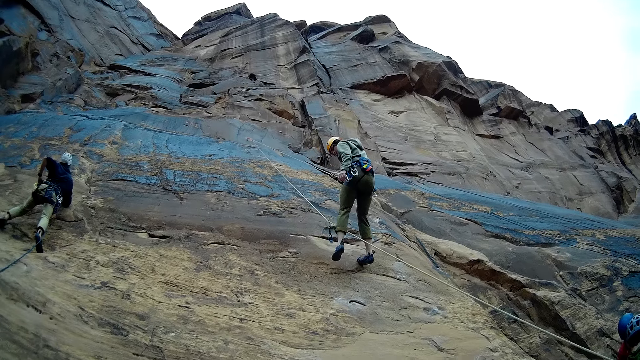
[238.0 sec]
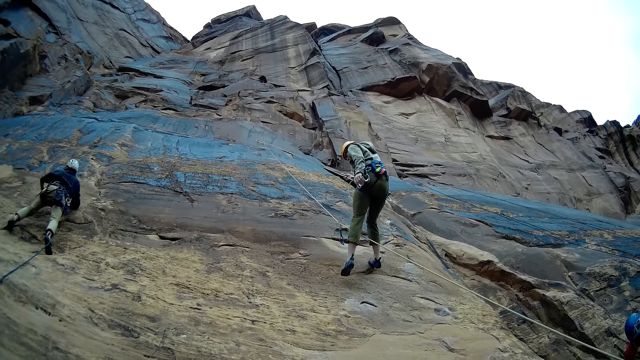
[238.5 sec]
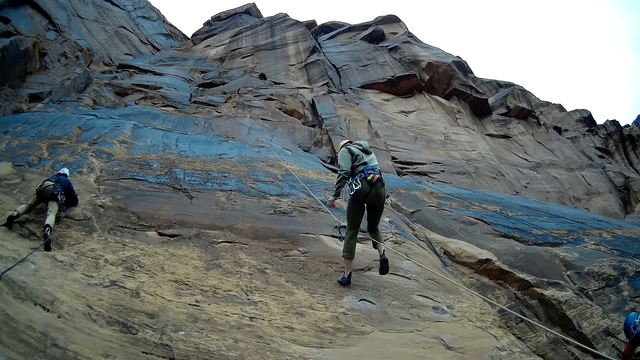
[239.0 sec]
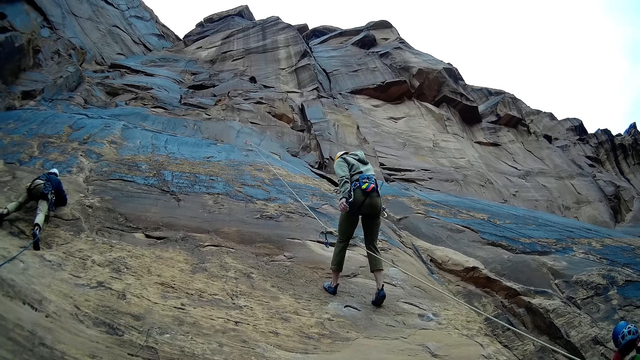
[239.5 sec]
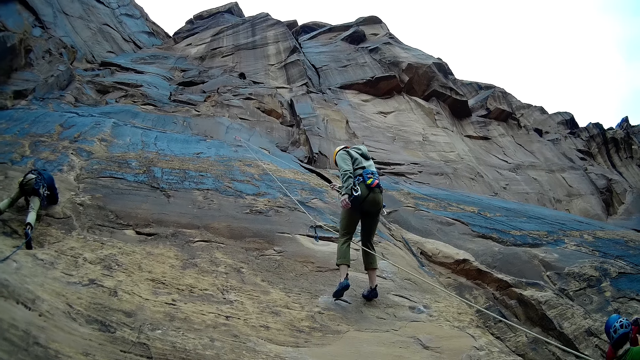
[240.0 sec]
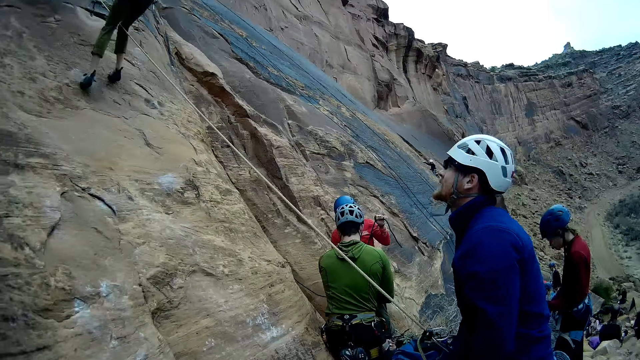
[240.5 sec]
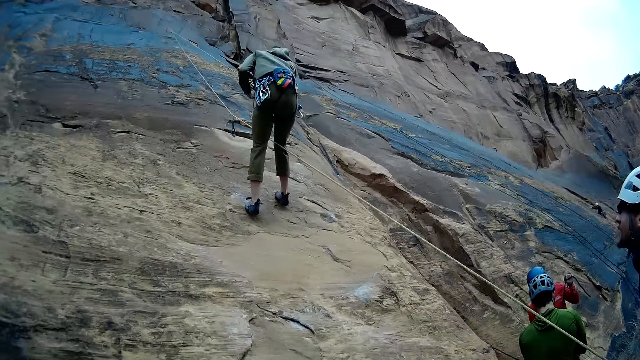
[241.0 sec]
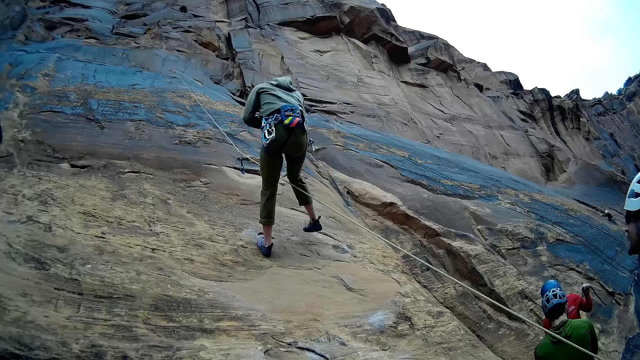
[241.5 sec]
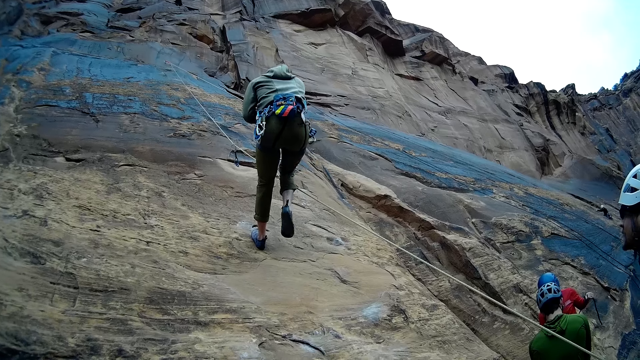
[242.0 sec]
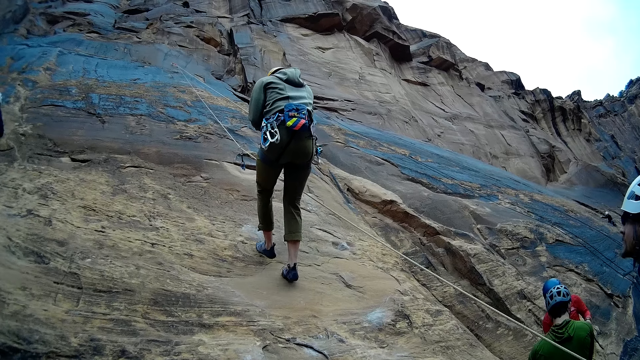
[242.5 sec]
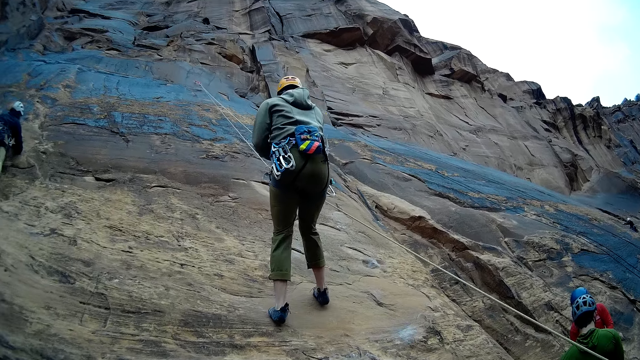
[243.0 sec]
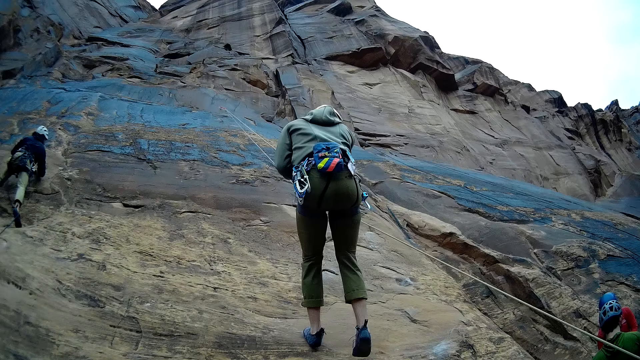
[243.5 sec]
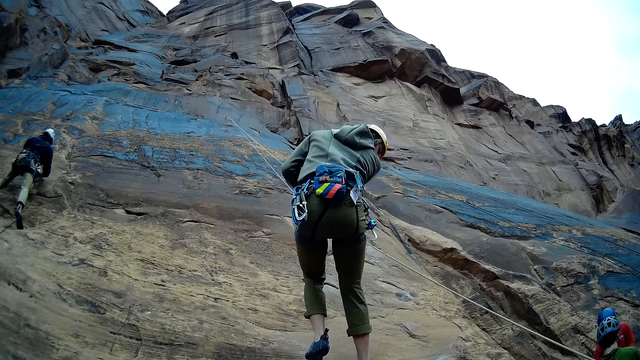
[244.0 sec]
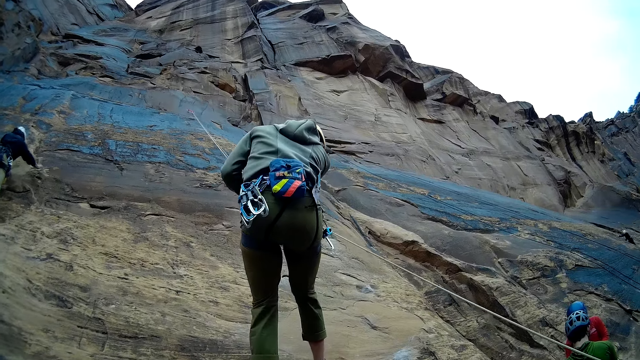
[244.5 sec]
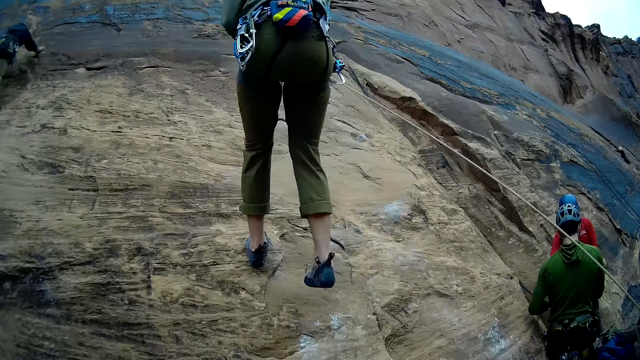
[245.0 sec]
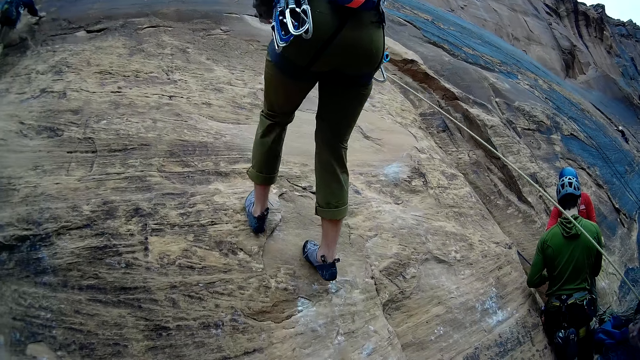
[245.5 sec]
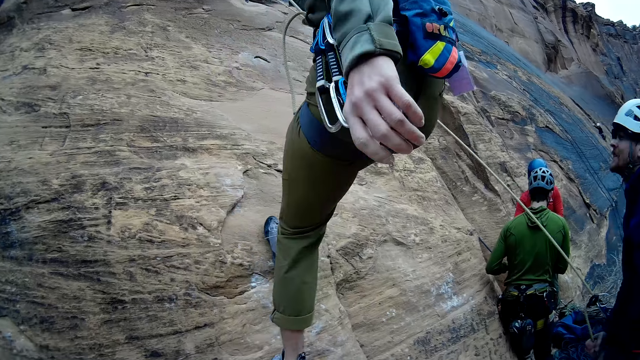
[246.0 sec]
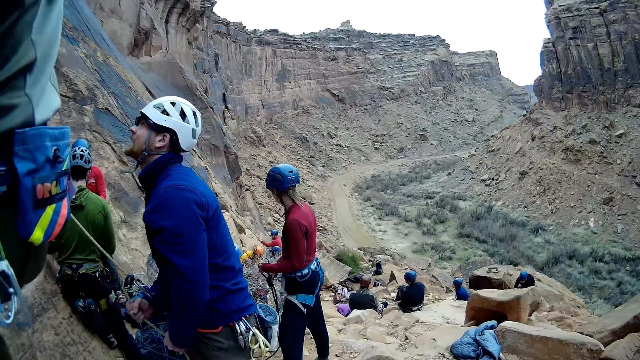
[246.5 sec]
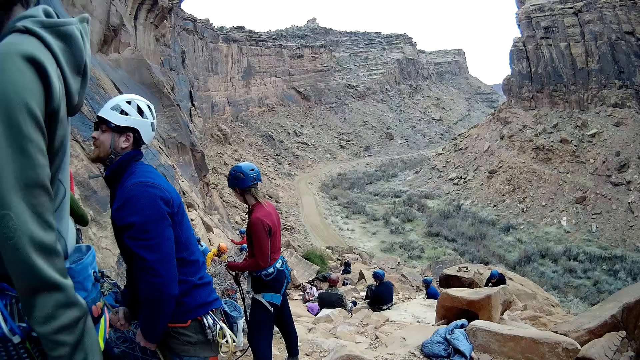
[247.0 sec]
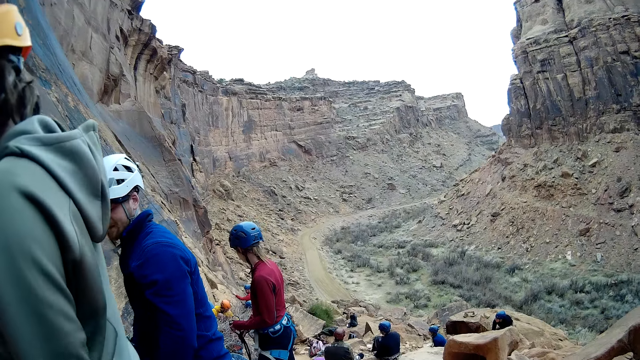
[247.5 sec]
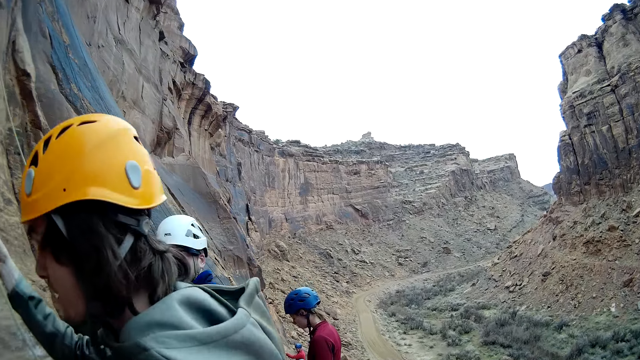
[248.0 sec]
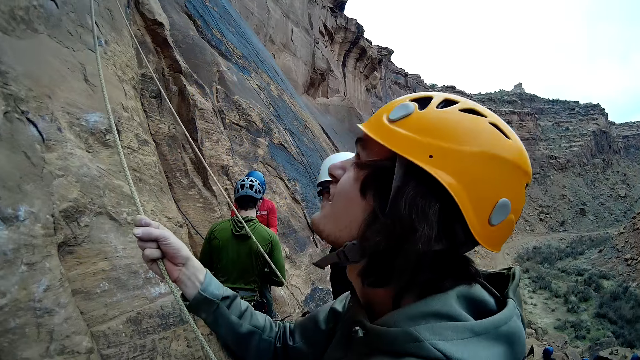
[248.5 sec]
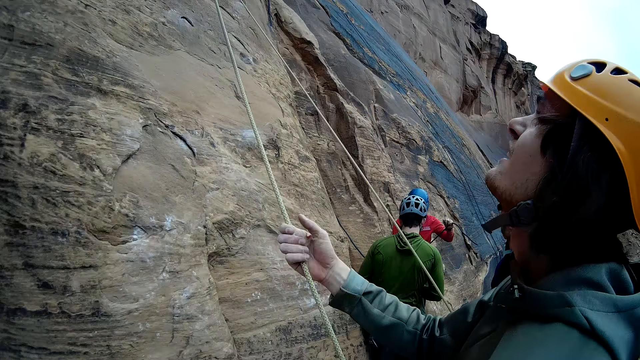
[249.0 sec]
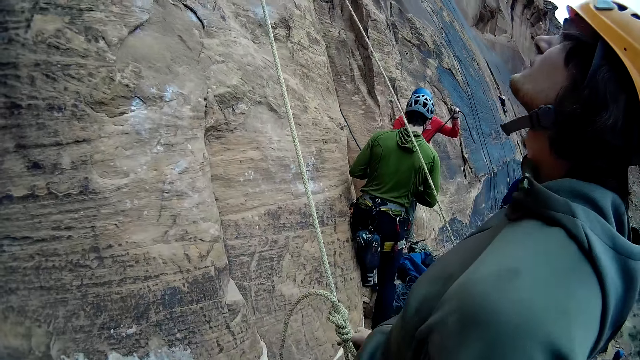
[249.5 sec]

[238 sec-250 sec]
A person rappels down the mountain. A man holds the rope. Another man holds the rope. Another man looks up the mountain.

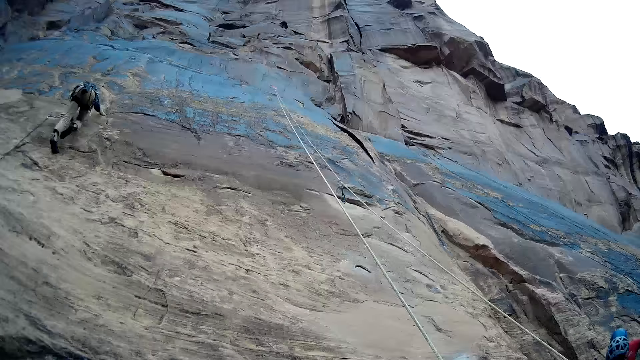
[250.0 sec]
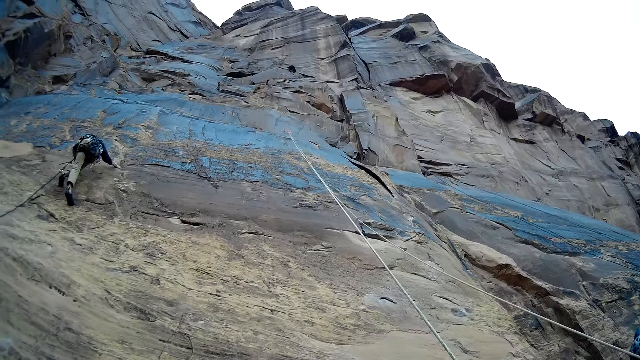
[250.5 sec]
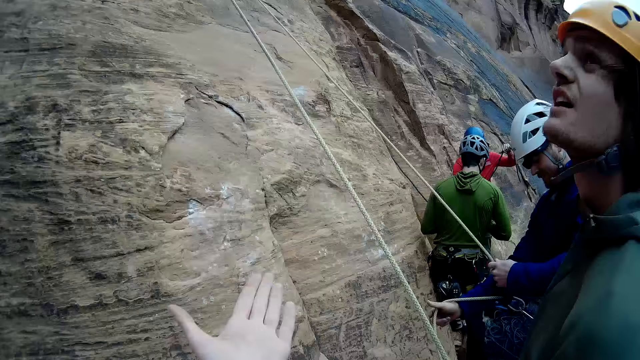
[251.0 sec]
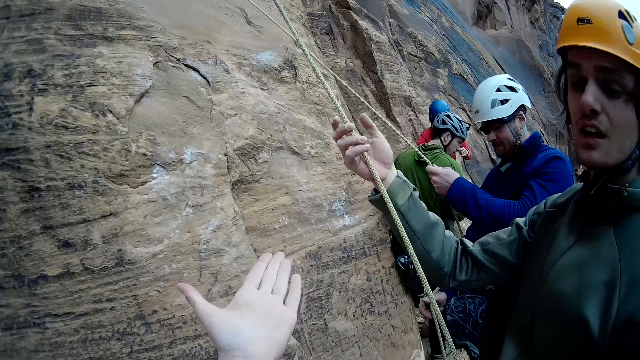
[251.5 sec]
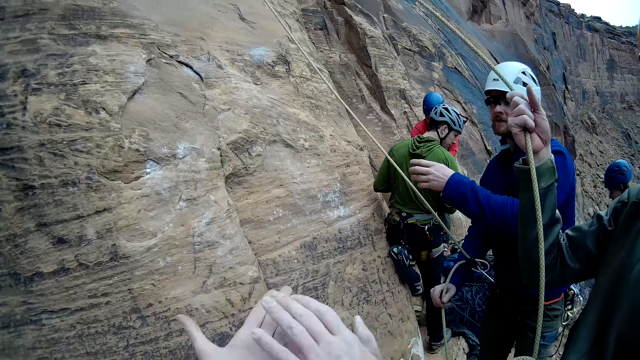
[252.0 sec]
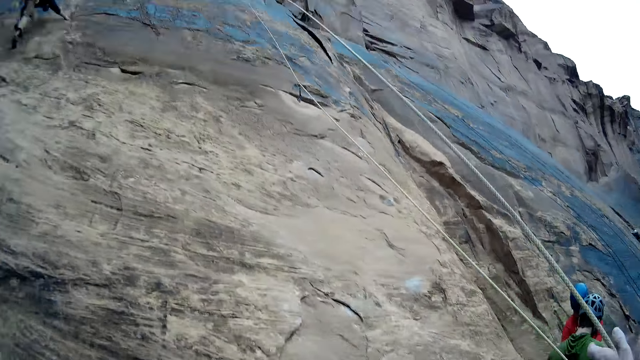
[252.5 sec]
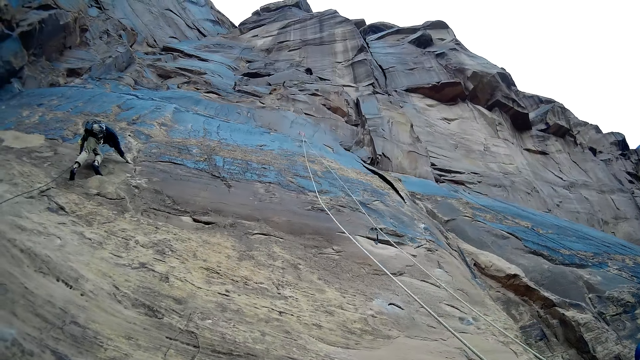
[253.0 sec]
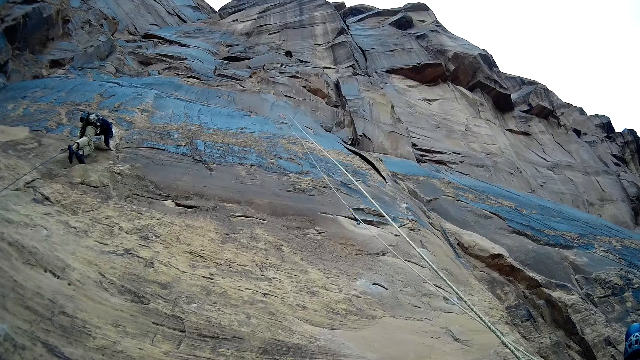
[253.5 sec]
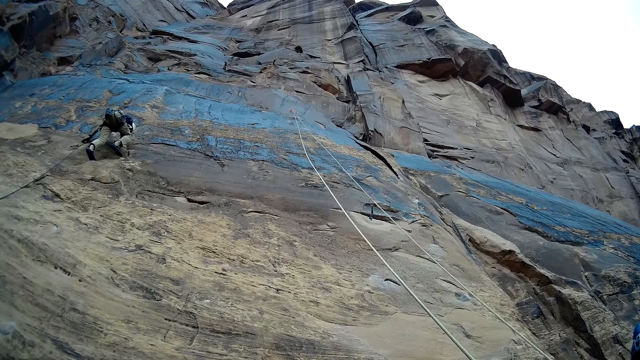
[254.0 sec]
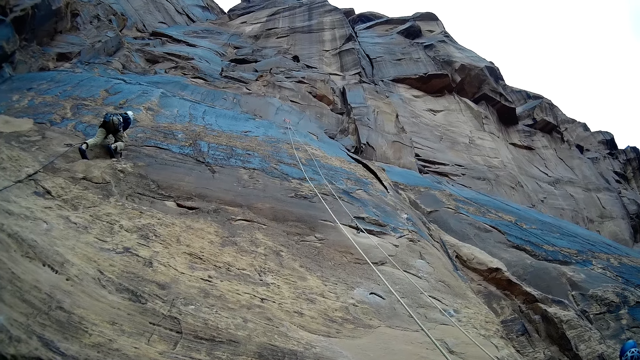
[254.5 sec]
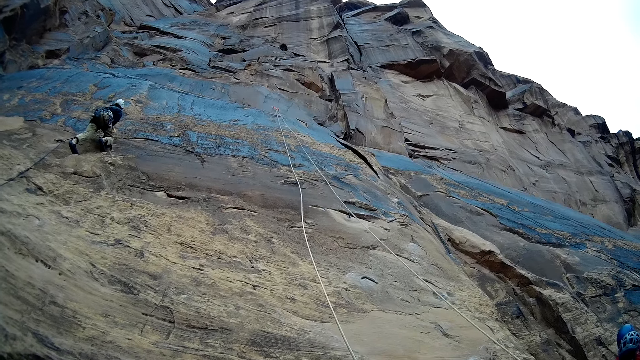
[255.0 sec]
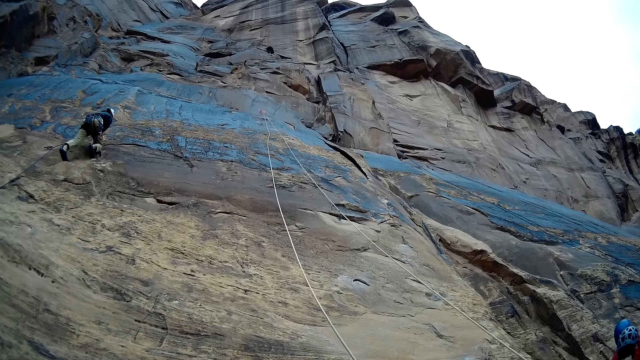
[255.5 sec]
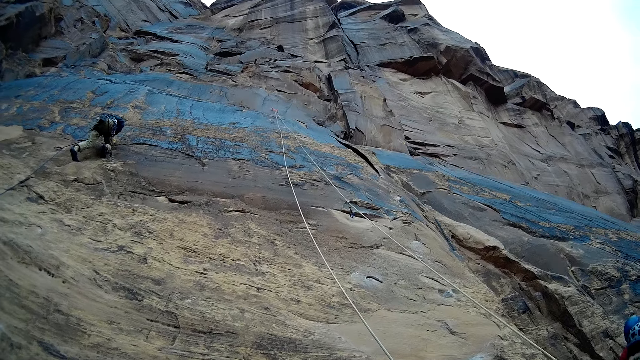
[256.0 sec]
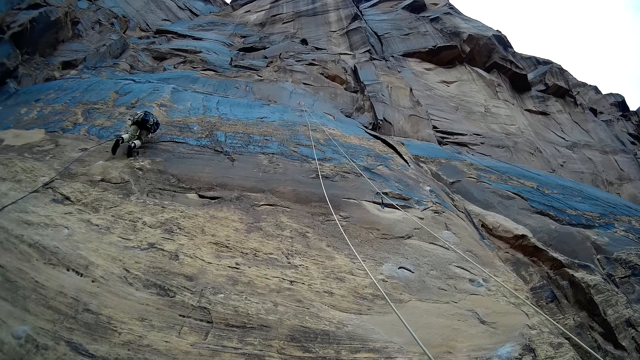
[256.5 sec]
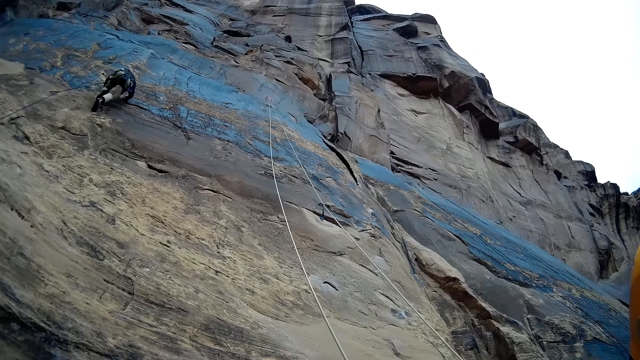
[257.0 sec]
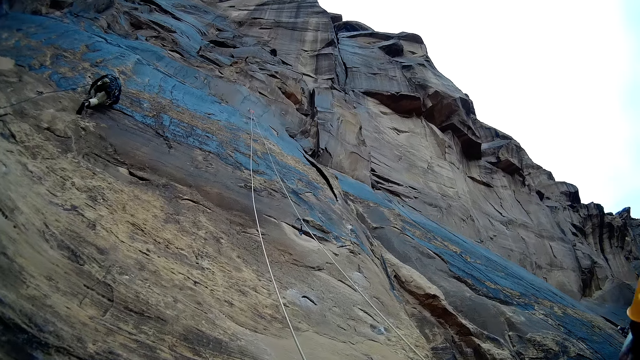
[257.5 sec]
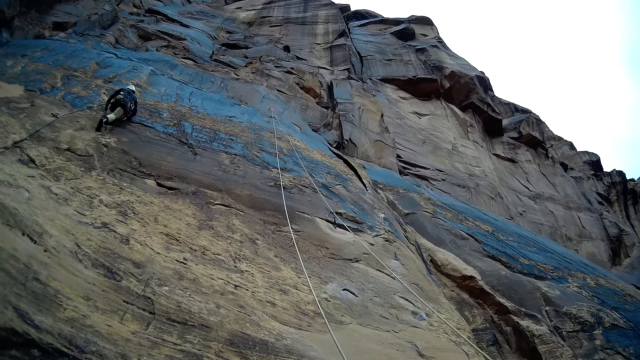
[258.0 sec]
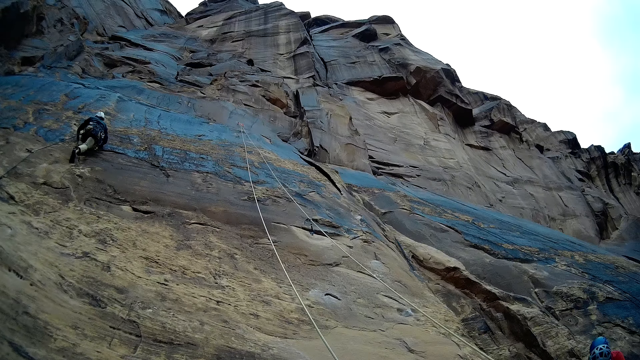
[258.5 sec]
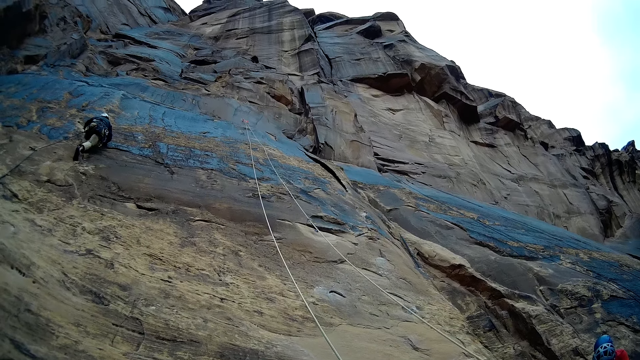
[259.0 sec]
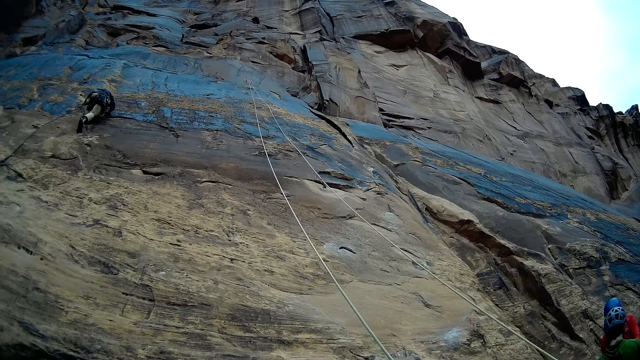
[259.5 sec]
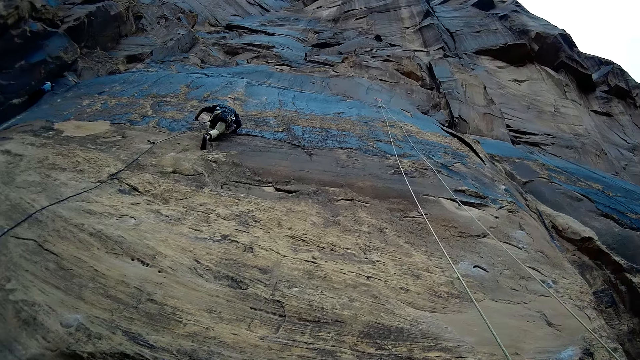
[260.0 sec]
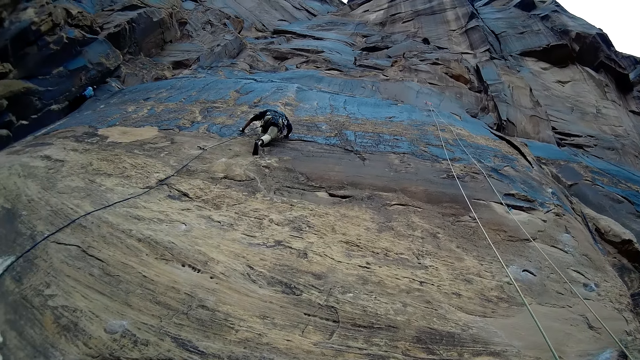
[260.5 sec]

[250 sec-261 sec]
A man climbs the mountain. Another man pulls the rope. The camera wearer stretches out his hand. Another man pulls the rope. Another man looks at a fourth man. The camera wearer claps the hands. The fourth man looks down. The camera wearer shakes the person. Another man looks down. The first man climbs the mountain.
